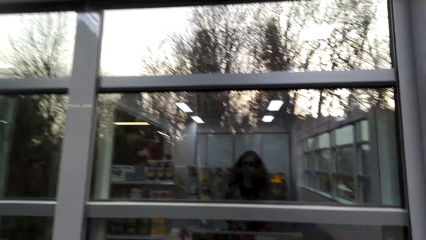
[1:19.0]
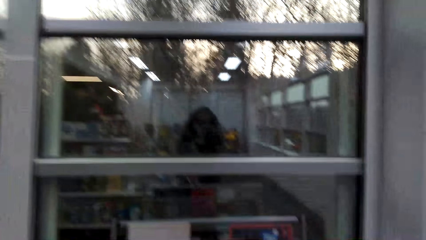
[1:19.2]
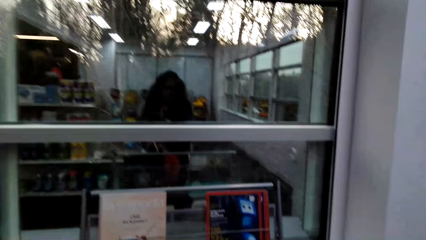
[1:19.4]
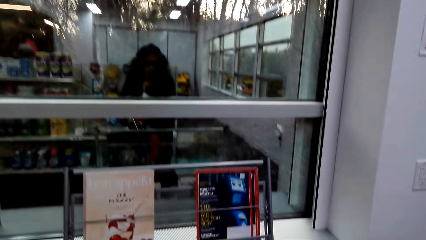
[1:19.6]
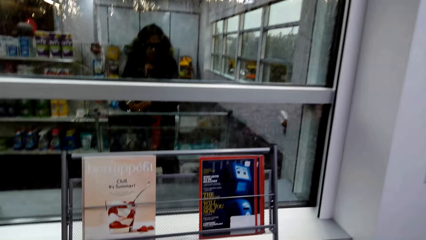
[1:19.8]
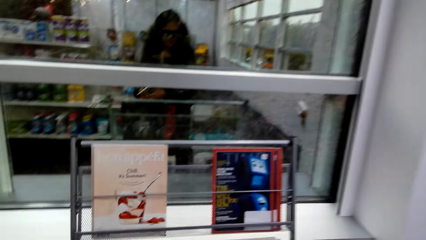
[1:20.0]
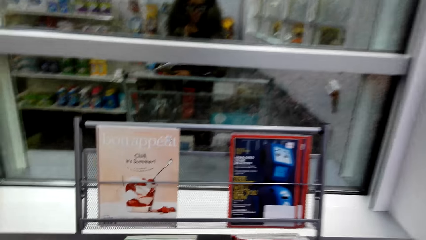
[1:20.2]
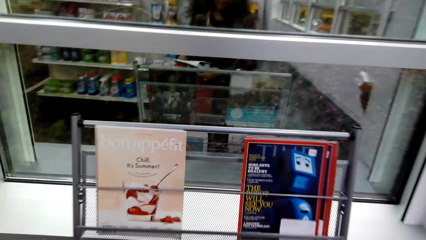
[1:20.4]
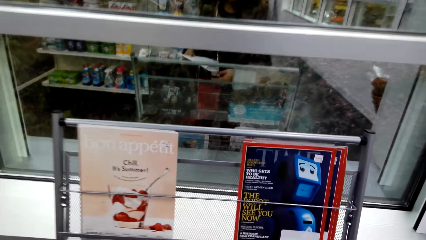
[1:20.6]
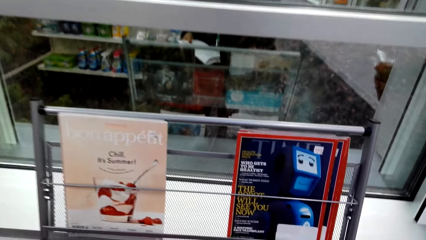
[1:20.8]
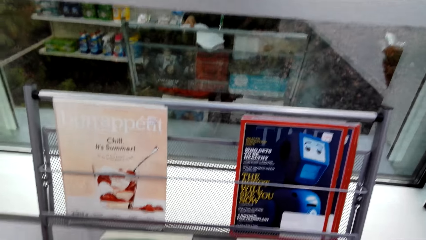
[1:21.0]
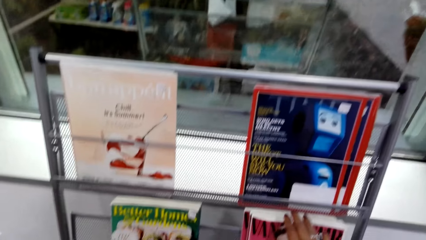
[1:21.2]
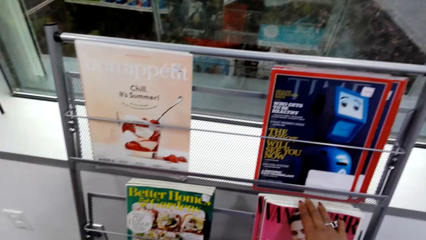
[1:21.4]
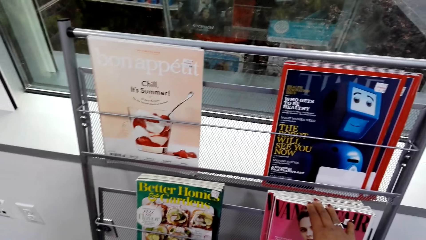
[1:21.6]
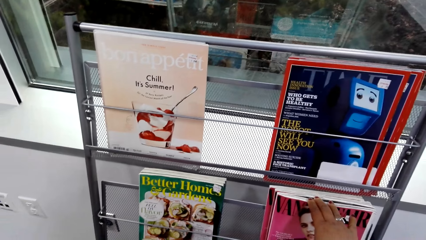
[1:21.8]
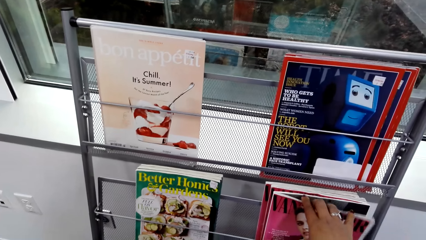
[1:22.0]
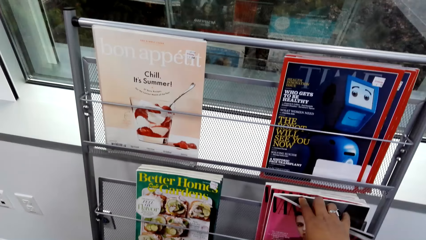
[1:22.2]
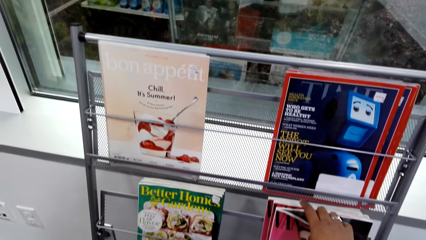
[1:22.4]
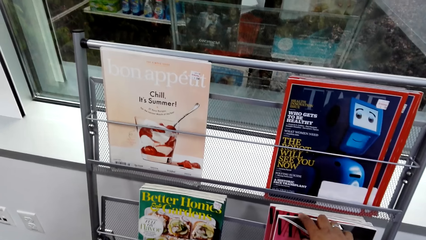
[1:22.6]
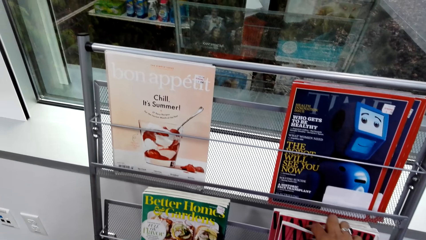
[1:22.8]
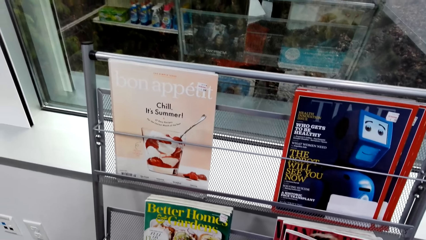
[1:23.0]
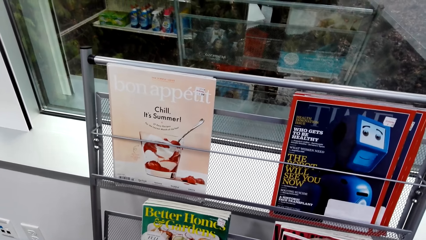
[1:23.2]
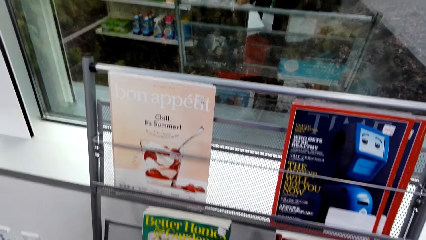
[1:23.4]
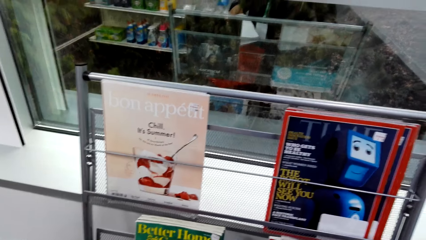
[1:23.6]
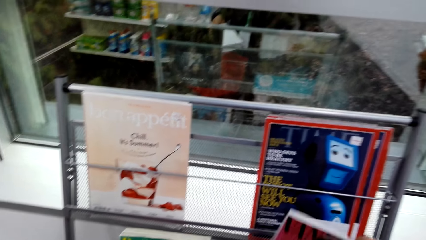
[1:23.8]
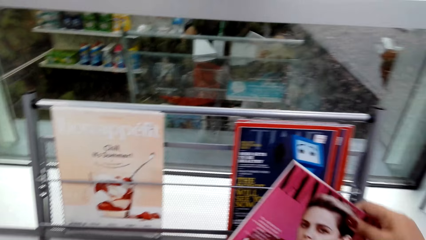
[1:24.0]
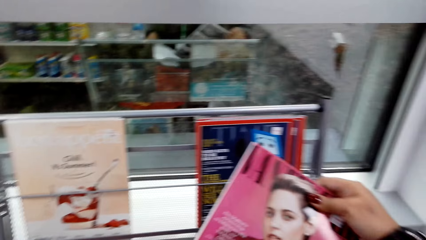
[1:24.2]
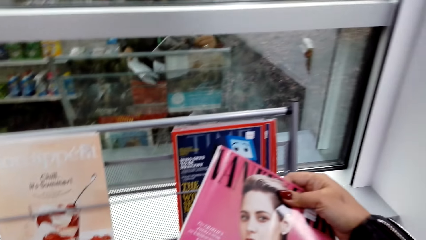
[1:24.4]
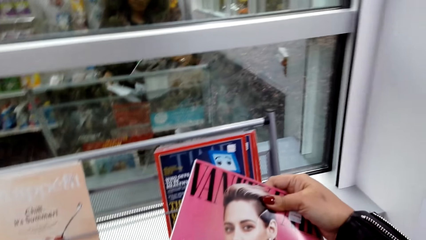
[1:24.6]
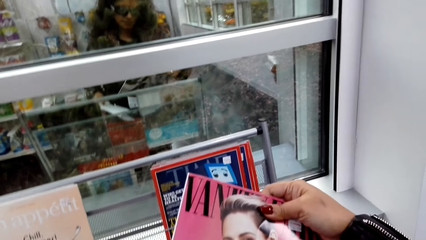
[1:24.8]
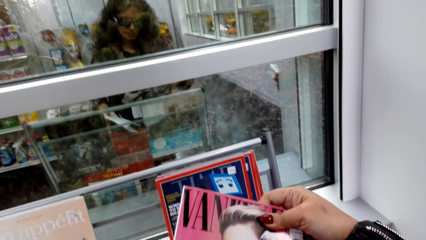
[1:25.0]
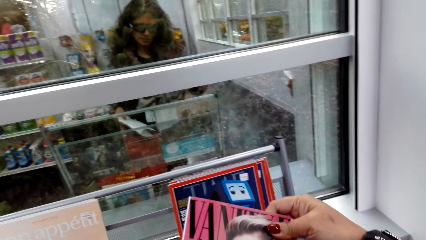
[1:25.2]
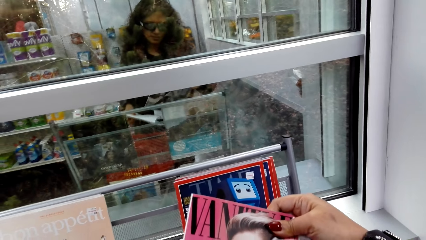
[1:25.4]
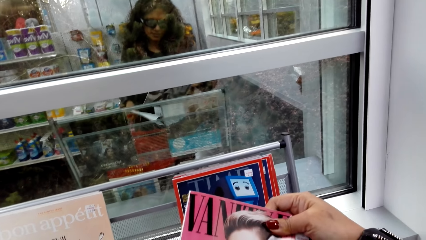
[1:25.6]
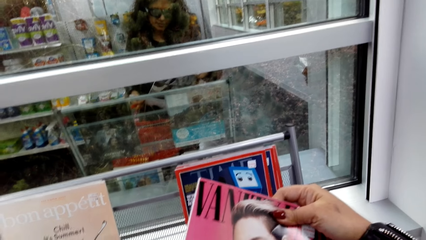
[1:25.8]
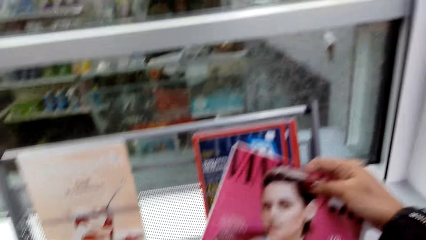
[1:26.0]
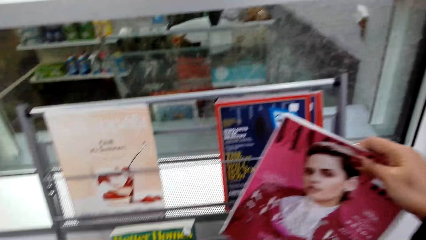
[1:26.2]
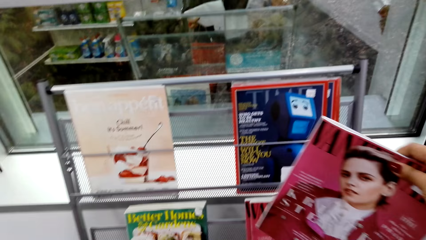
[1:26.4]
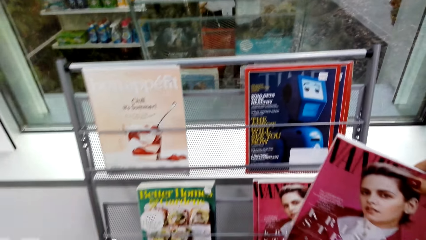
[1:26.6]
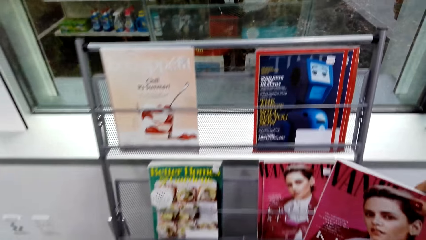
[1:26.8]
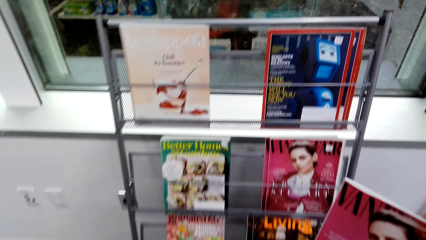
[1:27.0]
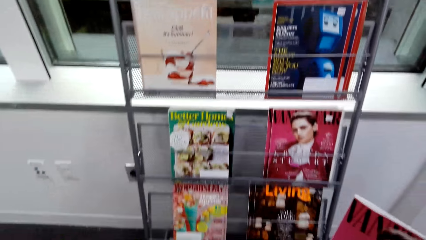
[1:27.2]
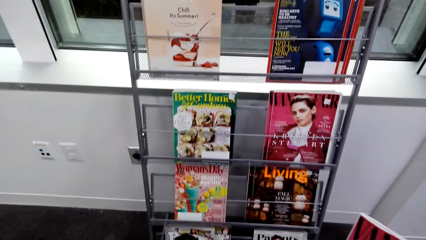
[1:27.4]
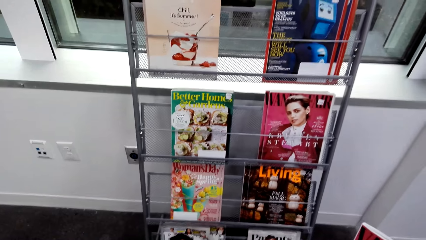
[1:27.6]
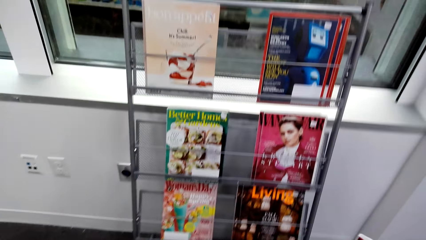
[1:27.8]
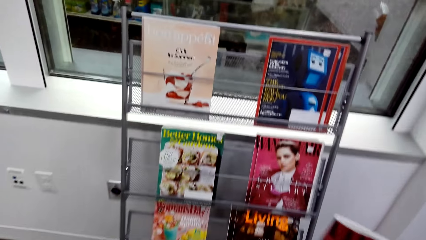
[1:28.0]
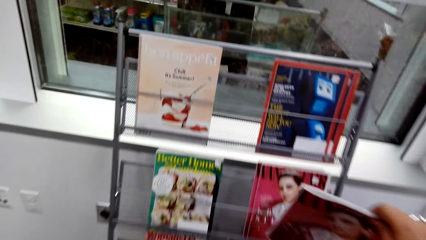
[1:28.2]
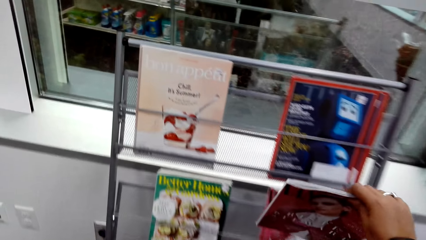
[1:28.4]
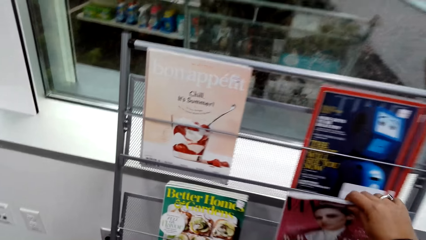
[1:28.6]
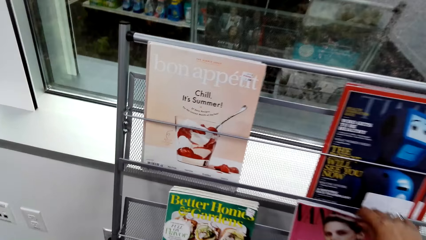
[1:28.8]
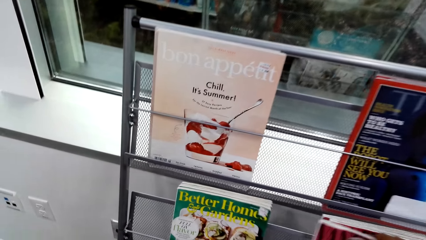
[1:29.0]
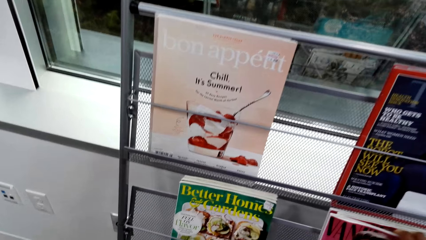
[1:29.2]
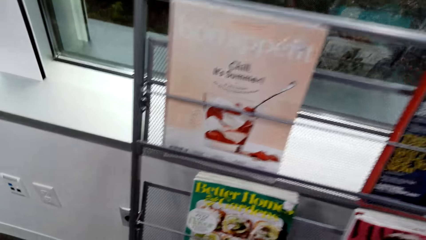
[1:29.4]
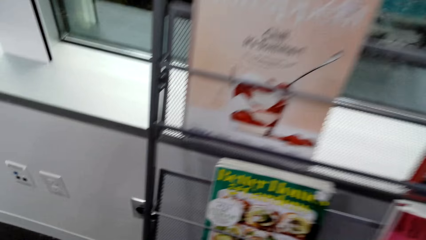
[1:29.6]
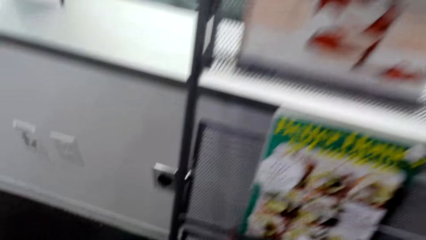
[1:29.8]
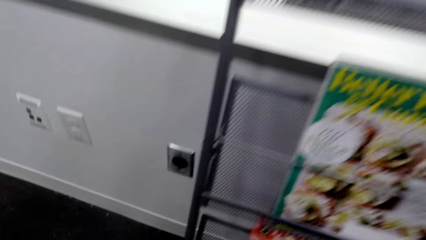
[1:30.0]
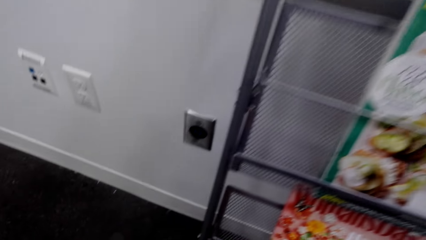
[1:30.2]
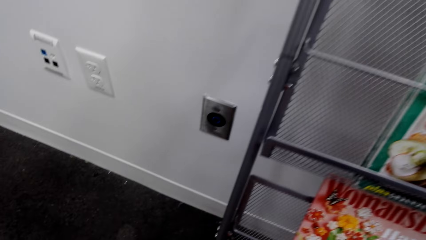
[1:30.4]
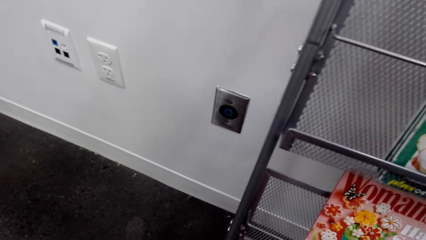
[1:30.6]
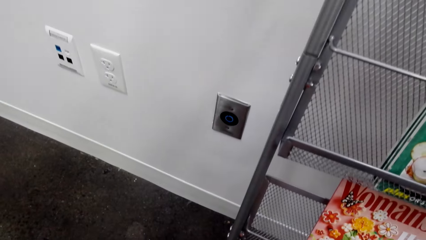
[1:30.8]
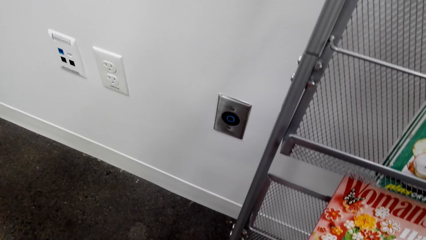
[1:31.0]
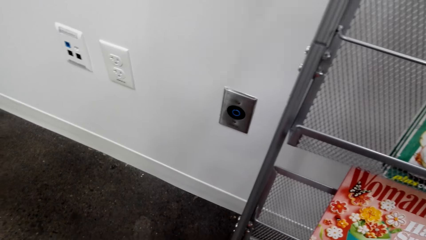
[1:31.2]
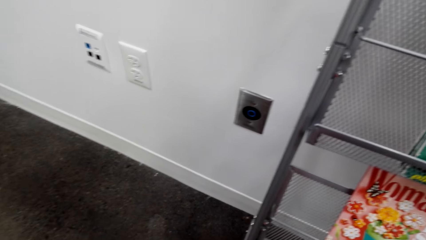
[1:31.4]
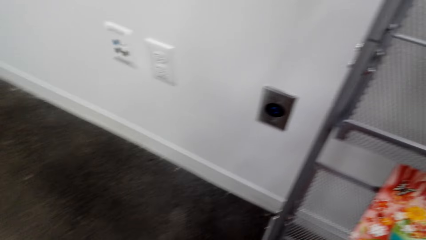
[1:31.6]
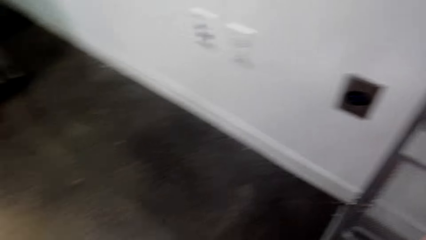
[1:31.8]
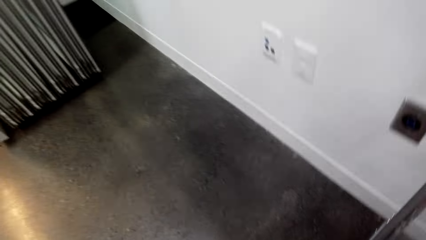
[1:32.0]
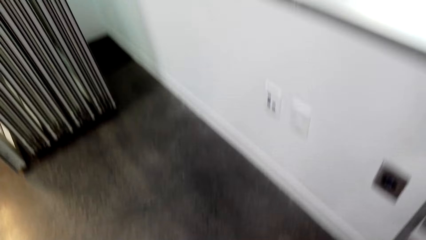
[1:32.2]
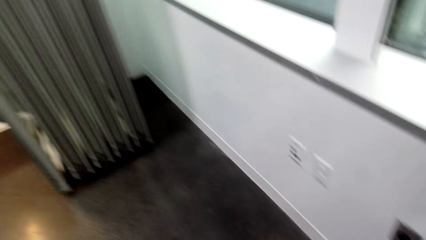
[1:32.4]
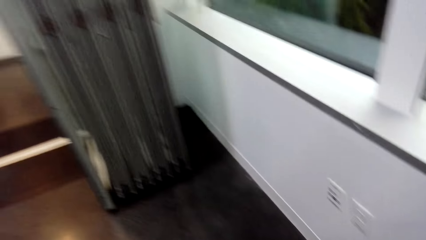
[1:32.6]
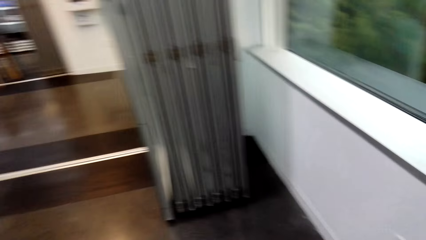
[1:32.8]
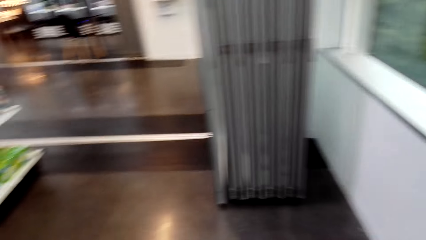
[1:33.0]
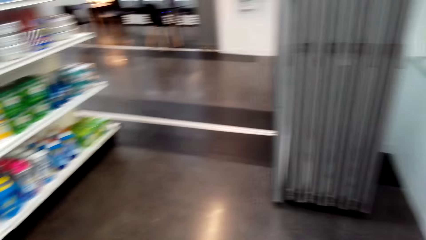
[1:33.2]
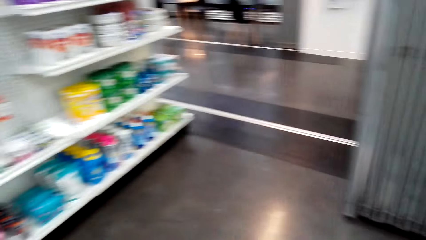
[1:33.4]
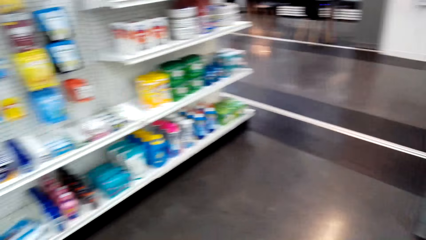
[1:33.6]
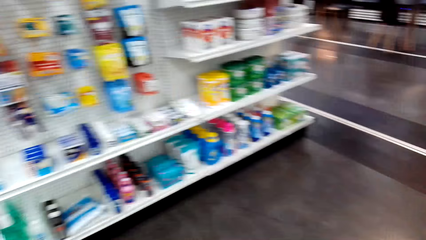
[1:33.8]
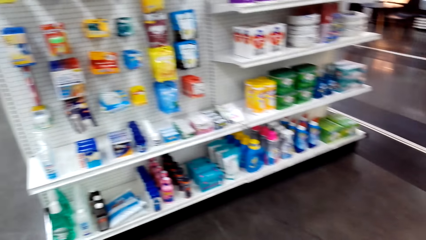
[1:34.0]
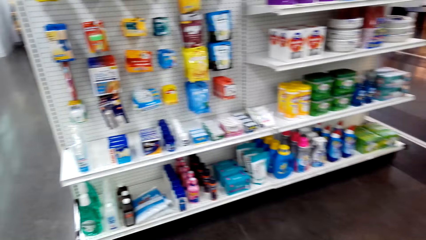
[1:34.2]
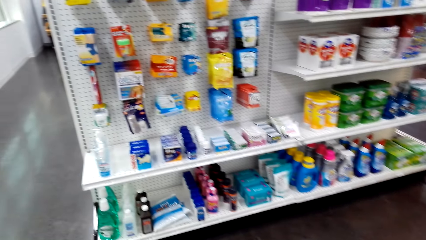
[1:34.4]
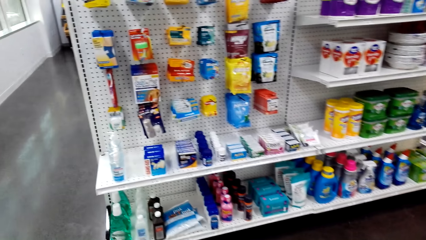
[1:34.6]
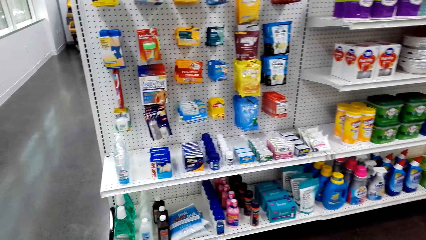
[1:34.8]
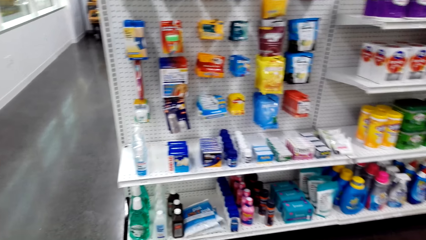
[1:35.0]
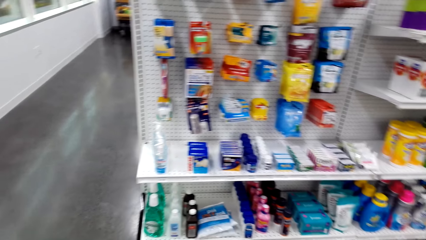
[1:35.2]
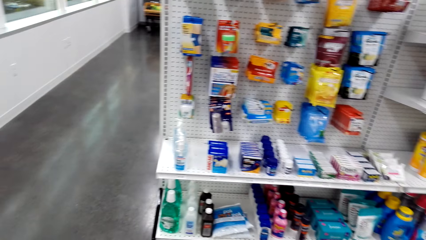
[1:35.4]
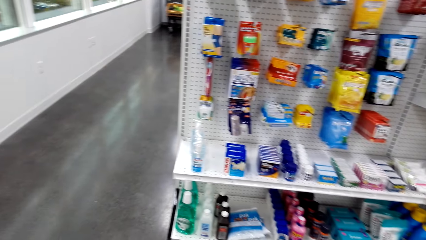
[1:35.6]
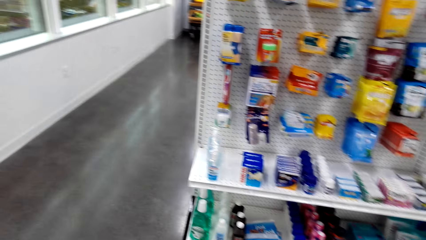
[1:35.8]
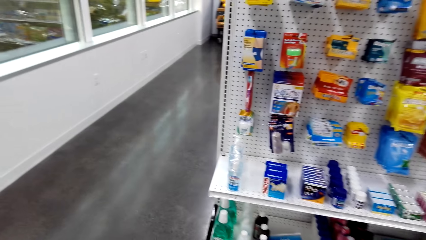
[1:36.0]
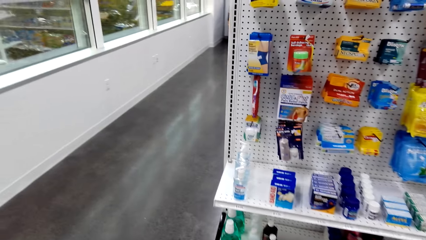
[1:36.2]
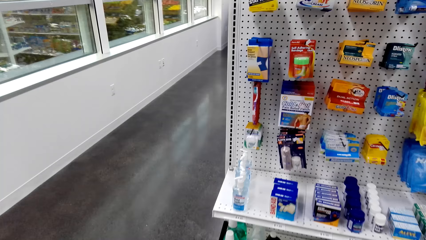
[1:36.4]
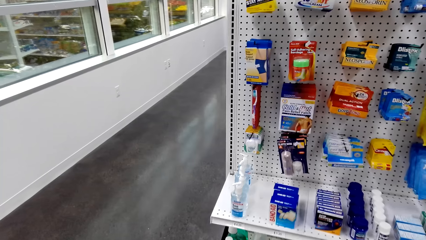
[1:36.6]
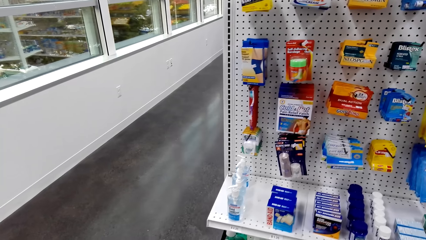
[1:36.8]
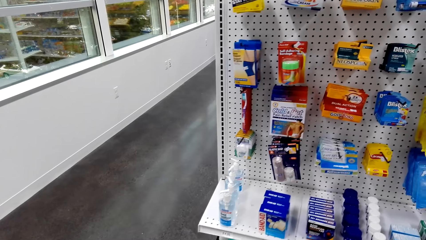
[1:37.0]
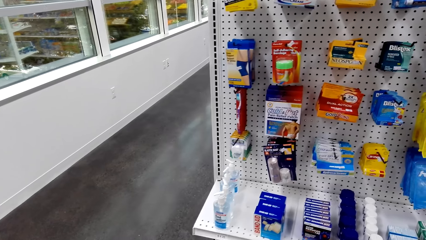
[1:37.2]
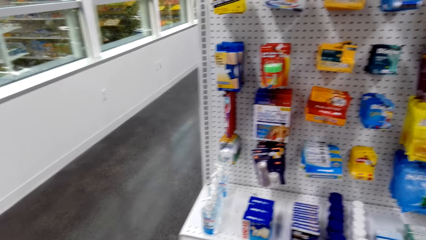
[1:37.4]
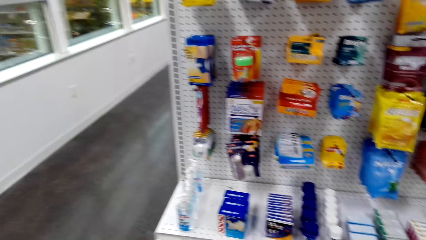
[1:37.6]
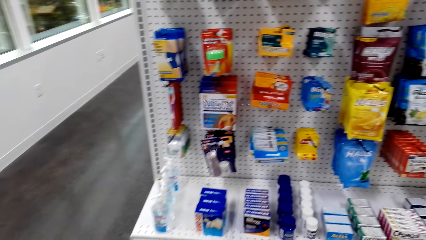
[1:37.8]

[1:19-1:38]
The camera wearer picks up the book. They put back the book to the display shelf. They move around.
